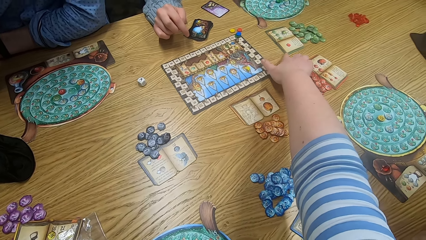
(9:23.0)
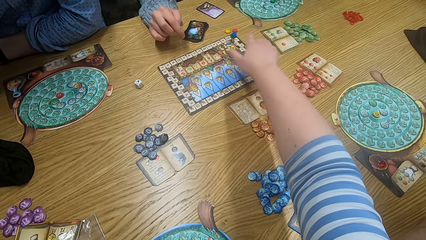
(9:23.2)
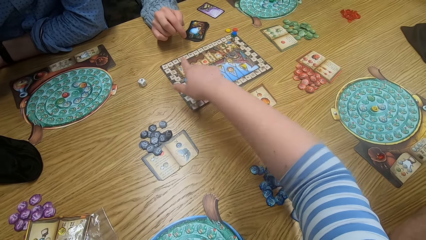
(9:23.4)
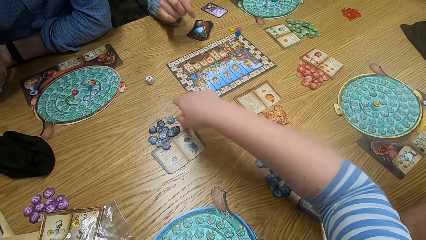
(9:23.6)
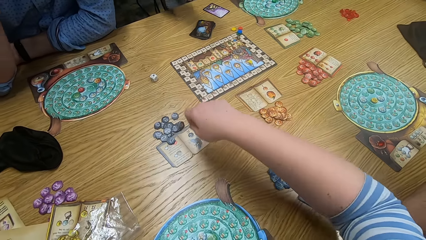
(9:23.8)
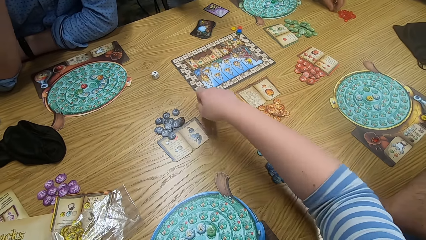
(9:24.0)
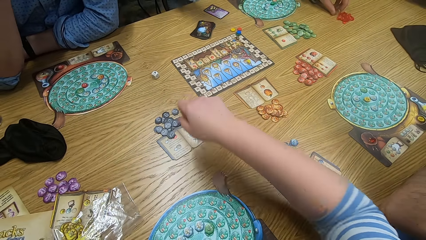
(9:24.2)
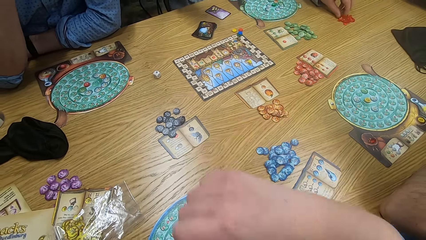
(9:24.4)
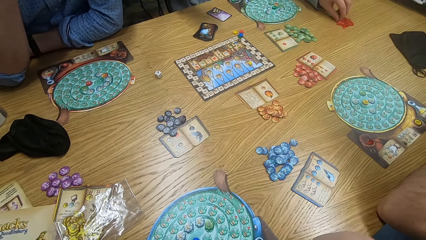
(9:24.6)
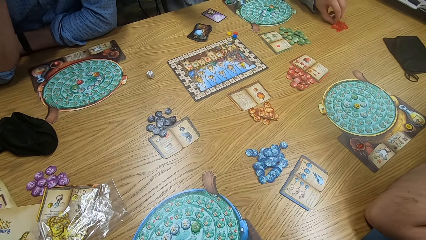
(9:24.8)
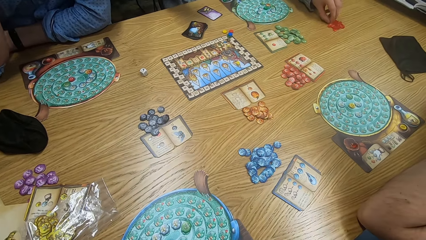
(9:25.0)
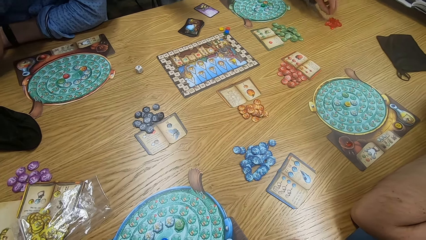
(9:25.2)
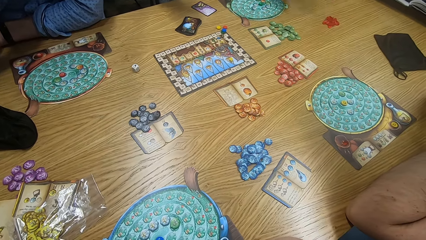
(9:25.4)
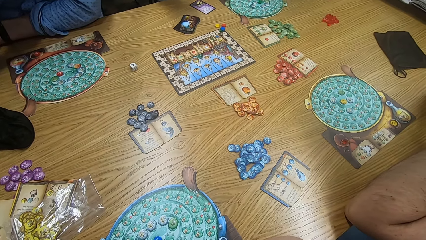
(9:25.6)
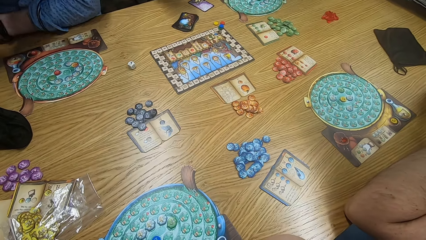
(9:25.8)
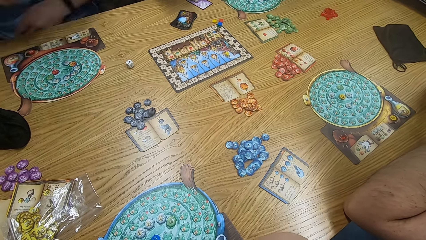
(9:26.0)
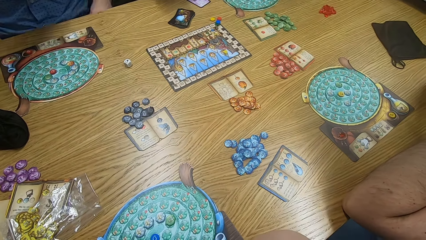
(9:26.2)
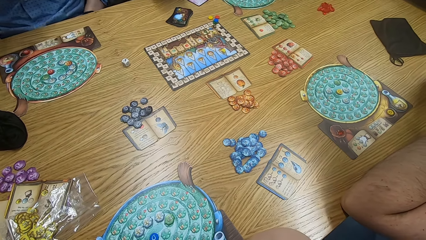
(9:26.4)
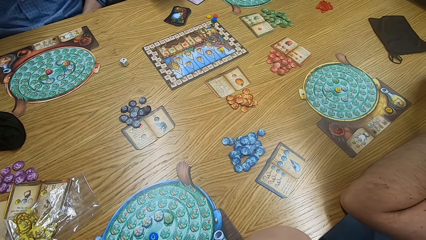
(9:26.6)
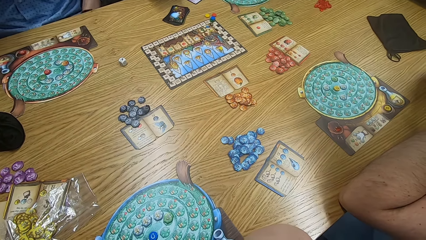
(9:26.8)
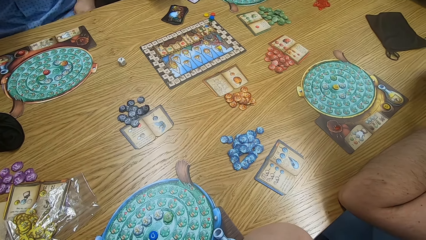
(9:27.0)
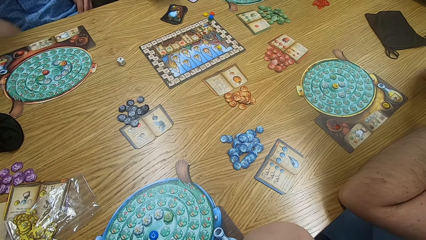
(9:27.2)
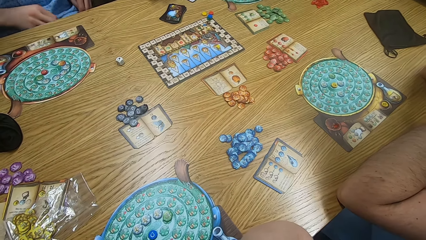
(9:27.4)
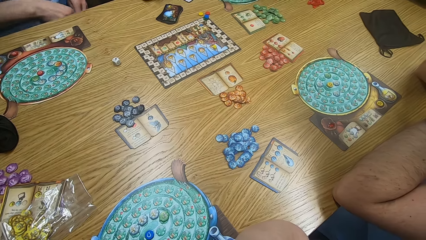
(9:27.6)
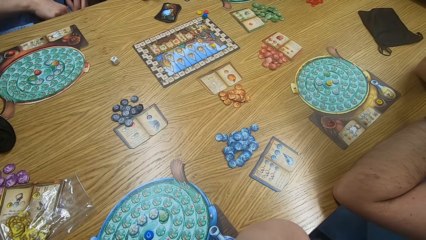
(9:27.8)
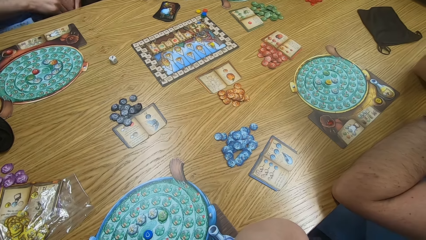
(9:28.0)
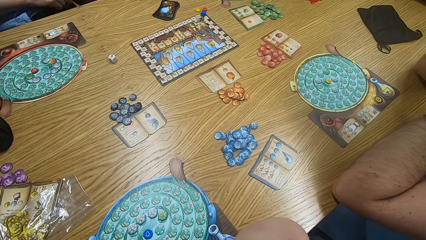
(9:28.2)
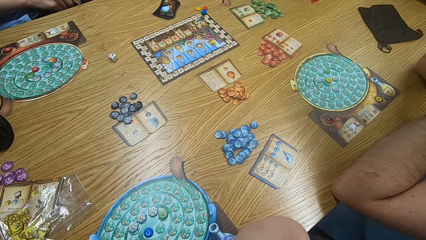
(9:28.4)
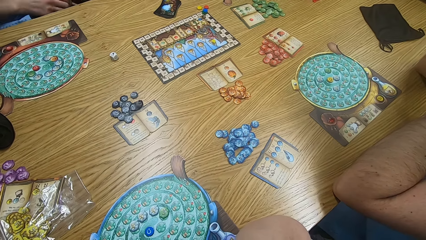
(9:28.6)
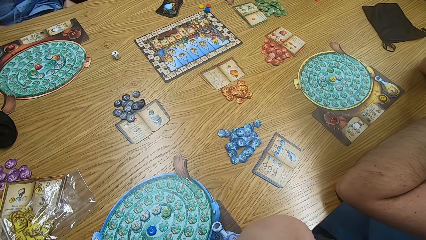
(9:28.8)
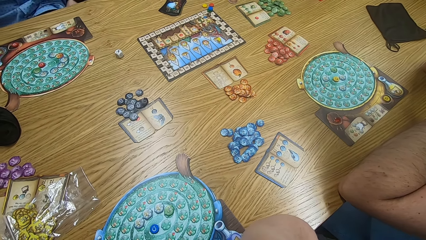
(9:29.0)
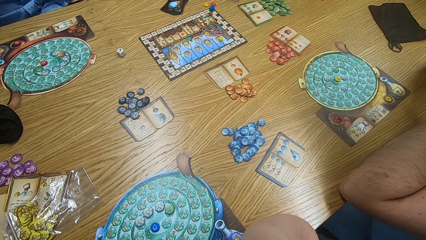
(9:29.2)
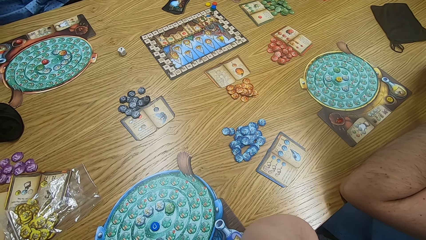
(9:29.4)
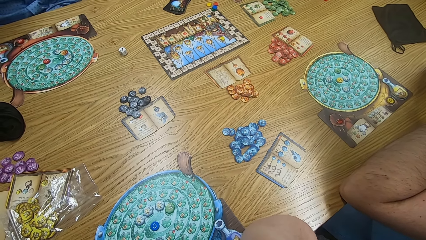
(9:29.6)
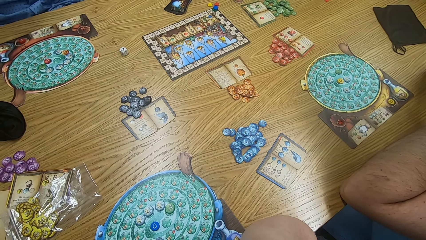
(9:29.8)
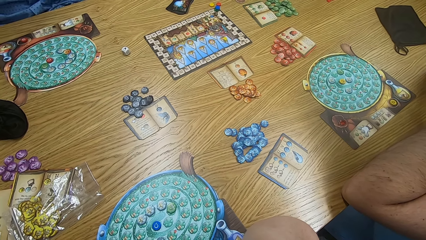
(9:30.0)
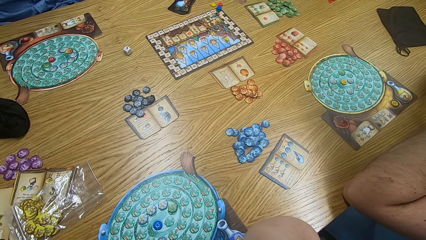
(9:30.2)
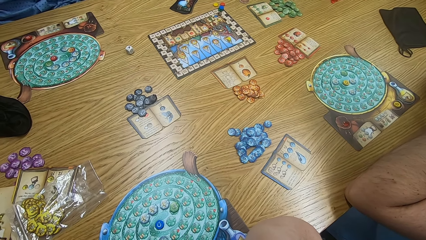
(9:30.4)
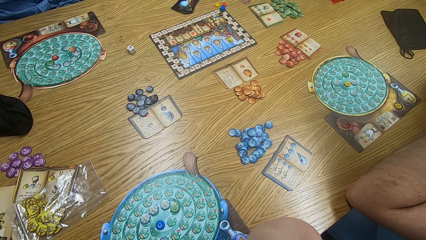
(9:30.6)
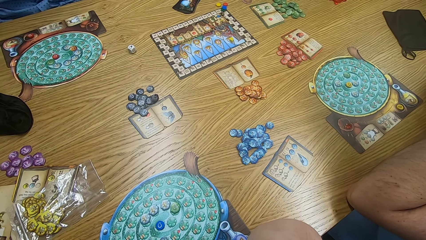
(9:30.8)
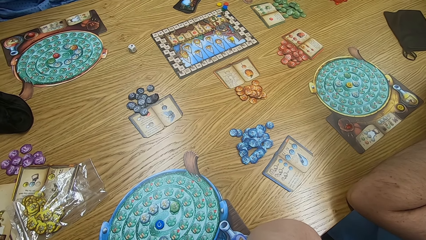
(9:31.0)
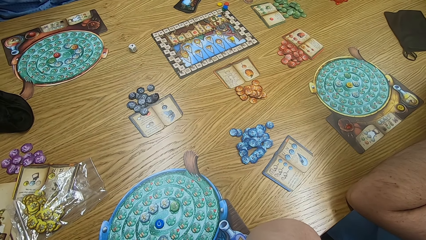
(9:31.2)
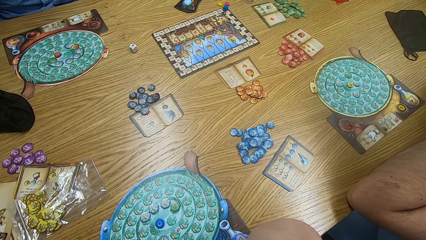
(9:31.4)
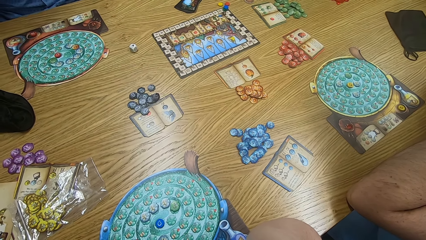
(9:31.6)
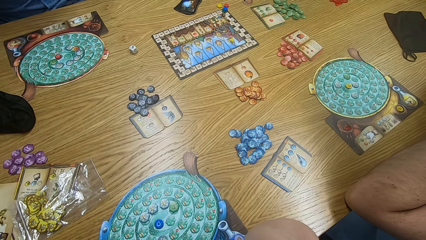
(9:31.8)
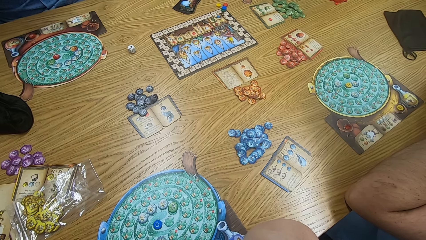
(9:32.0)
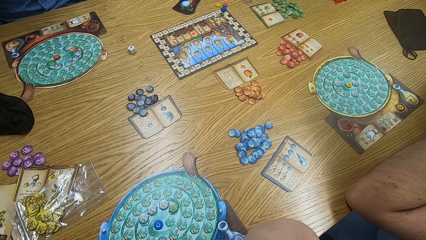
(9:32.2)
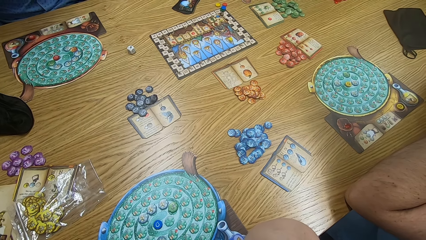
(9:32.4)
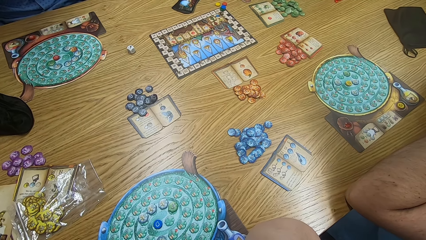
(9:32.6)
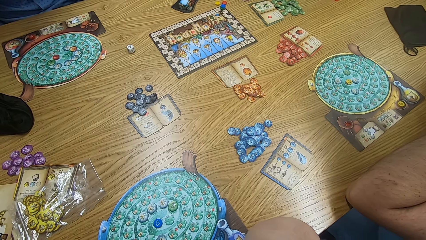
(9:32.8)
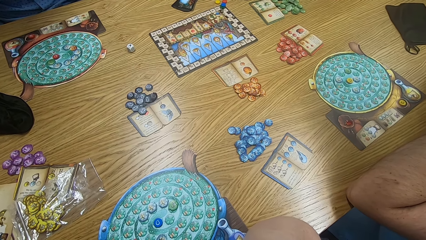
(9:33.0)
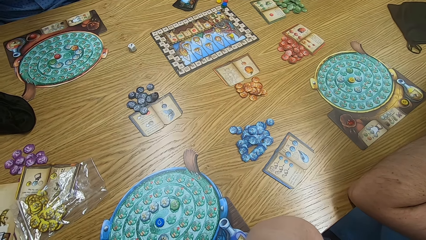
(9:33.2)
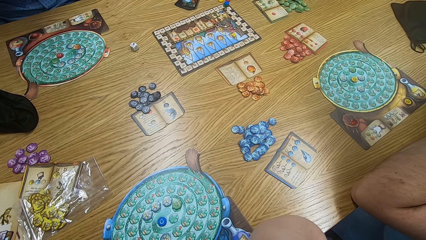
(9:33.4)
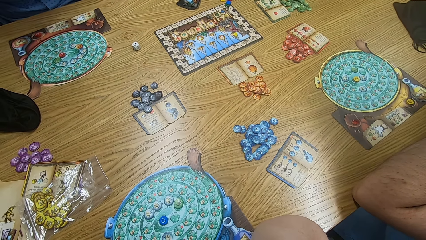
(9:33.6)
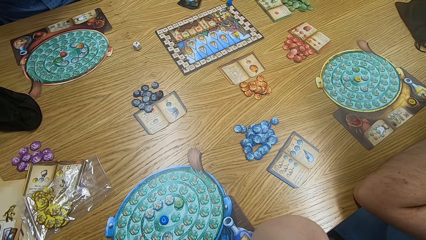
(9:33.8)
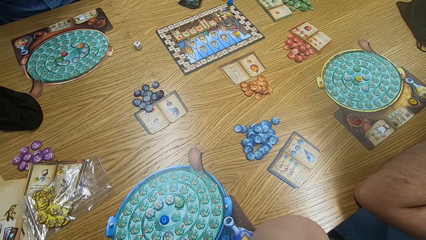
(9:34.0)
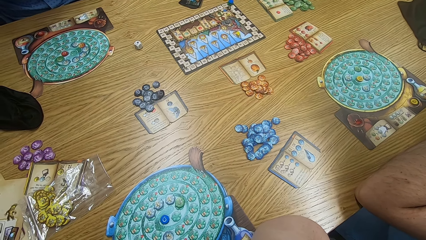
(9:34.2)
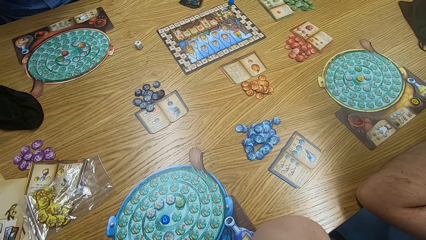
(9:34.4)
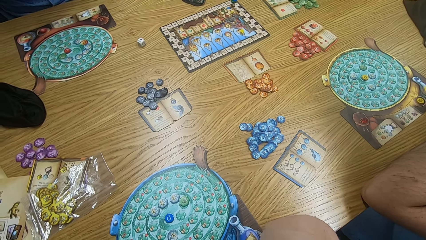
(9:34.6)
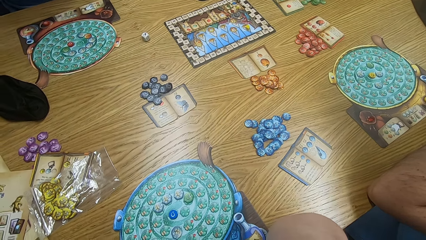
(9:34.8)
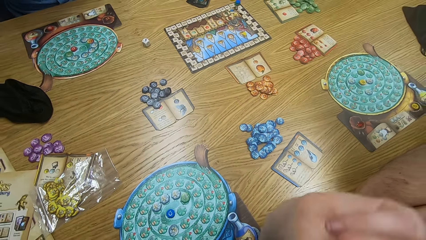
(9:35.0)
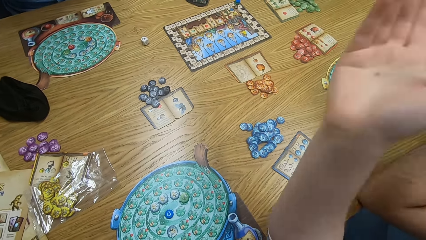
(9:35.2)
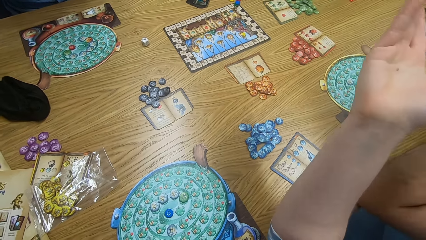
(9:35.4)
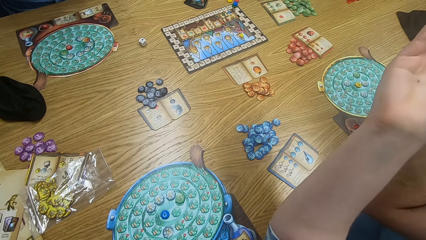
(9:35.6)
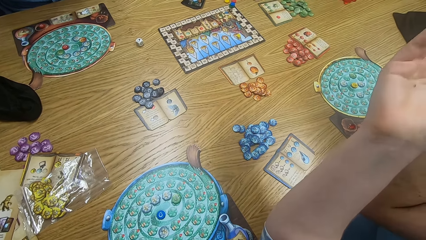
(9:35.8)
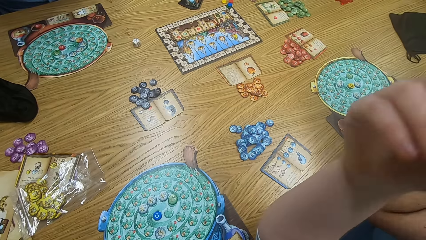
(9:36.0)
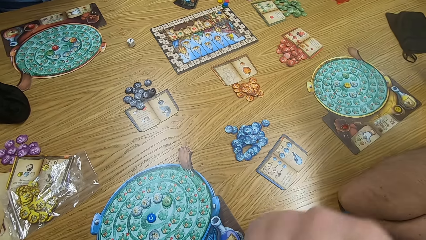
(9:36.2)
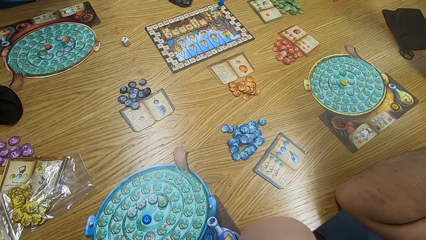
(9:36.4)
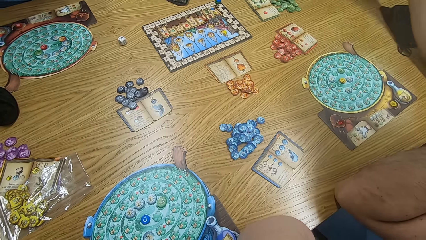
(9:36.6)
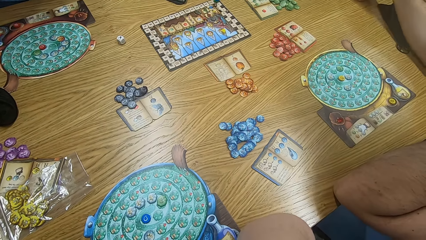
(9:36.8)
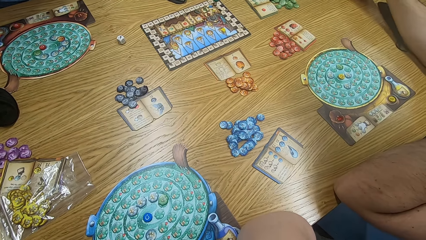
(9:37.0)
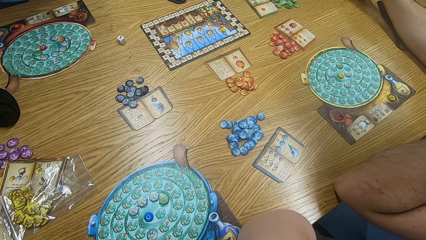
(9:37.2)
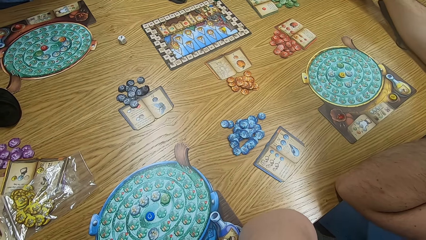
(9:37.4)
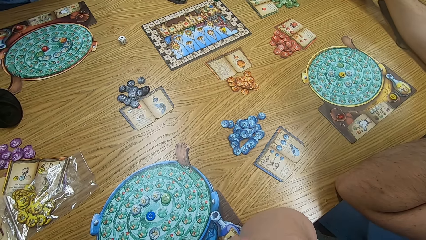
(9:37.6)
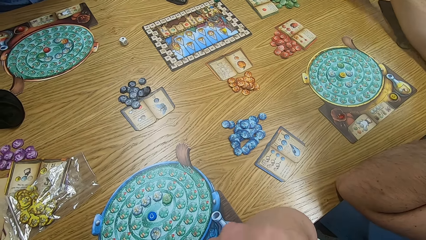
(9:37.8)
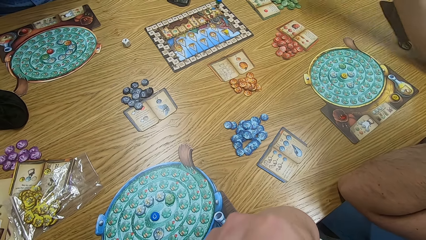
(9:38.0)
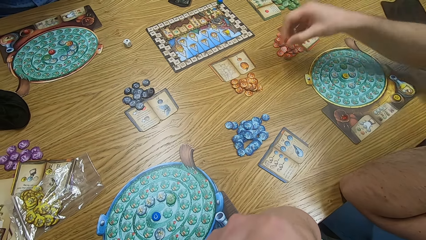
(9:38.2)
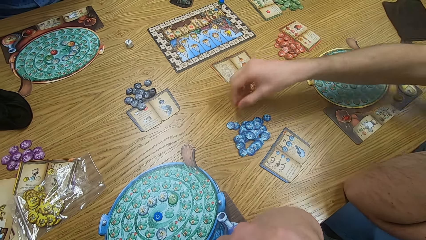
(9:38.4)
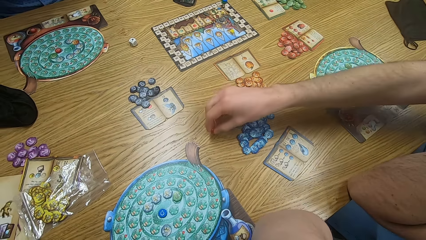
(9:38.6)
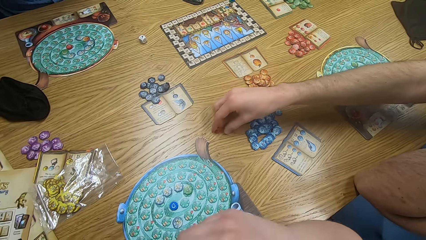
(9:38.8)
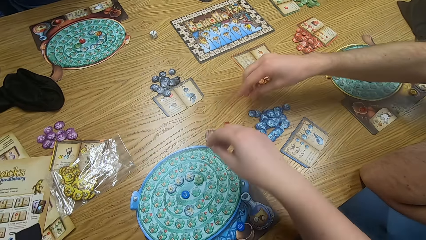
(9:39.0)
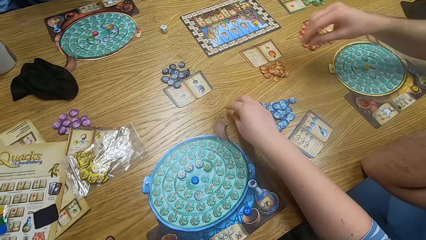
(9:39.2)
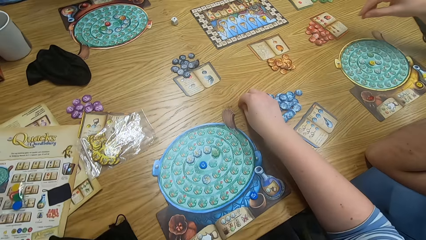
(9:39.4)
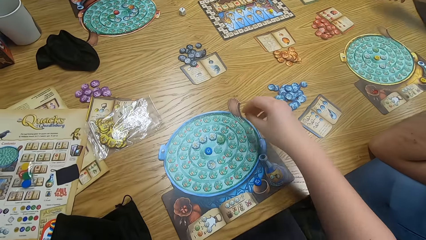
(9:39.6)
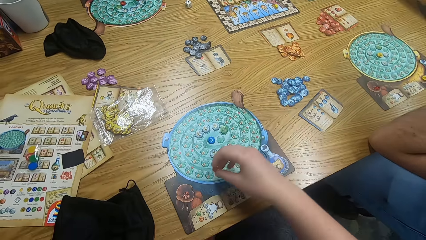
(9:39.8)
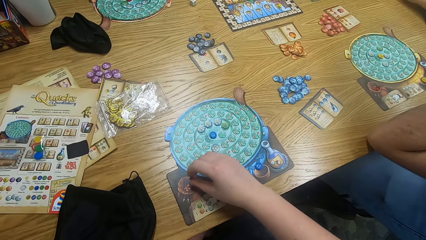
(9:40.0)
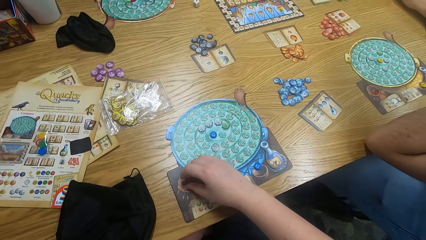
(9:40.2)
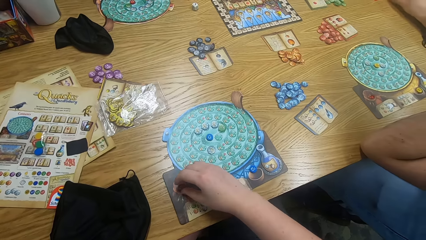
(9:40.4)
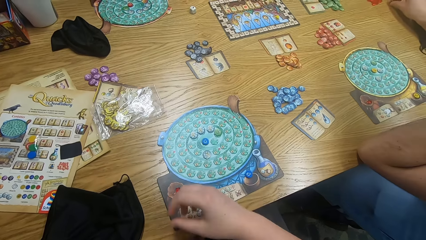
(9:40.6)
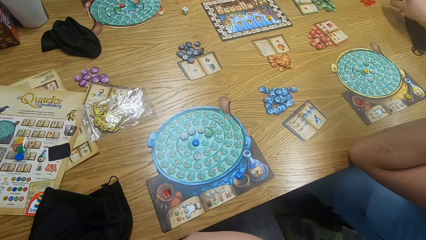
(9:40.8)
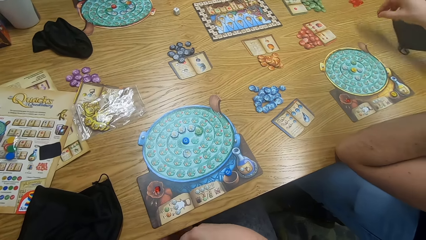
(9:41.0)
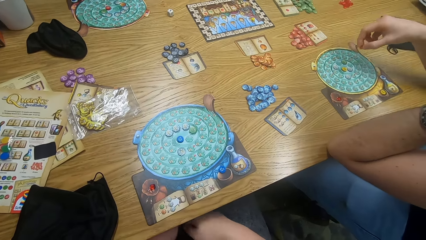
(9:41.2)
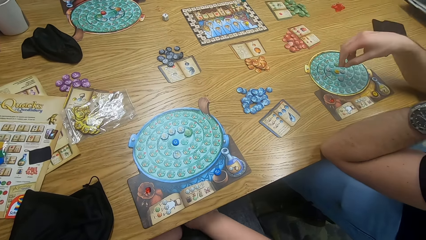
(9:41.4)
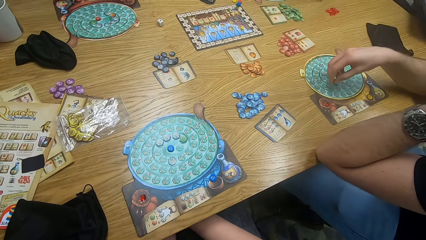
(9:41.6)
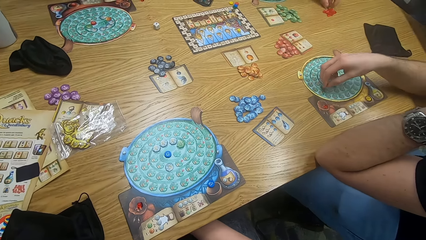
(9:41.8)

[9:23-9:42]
The camera wearer looks around. They point on a paper. They look around and move hands. They look around. A man touches something. The camera wearer looks around. Another man moves hands near the table. The camera wearer looks around repeatedly. They move hands and raise a hand. They look around. Another man moves hands. The man plays the game and puts a tile on the table. The camera wearer plays the game and puts a tile on the game board. They look around. The man plays the game.
